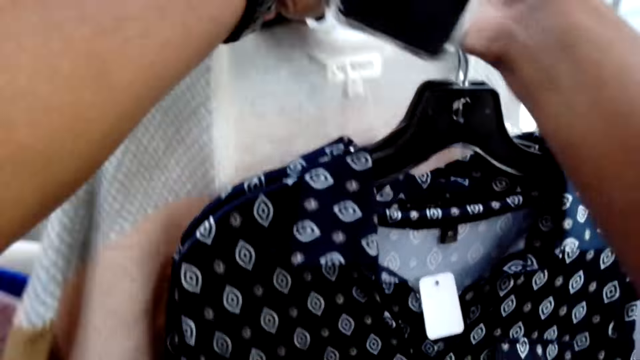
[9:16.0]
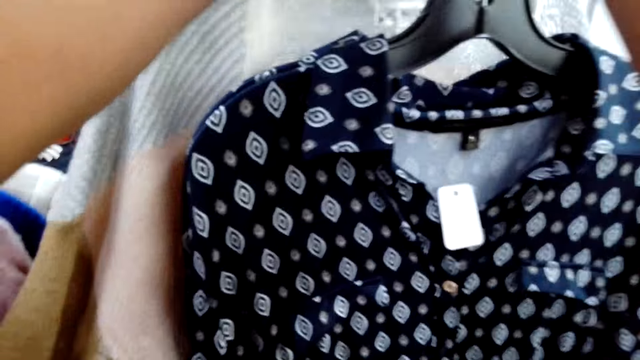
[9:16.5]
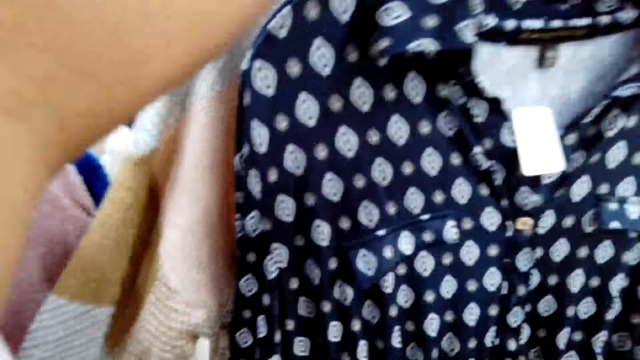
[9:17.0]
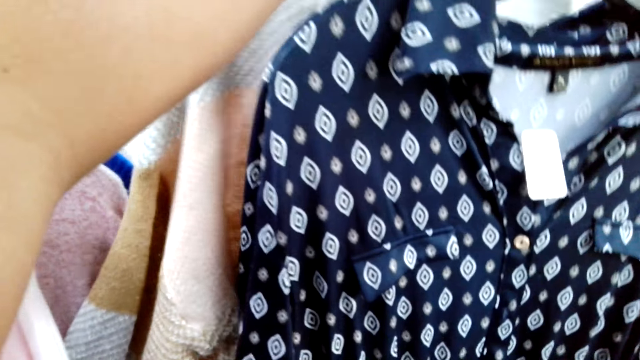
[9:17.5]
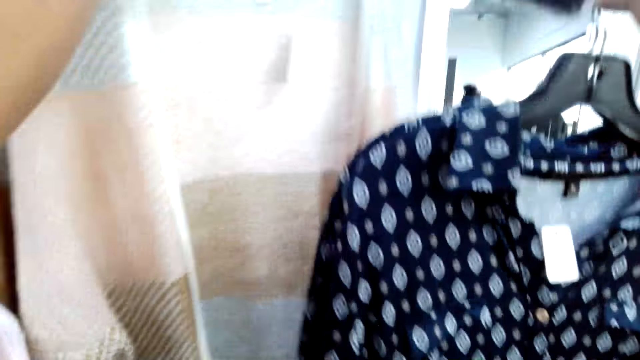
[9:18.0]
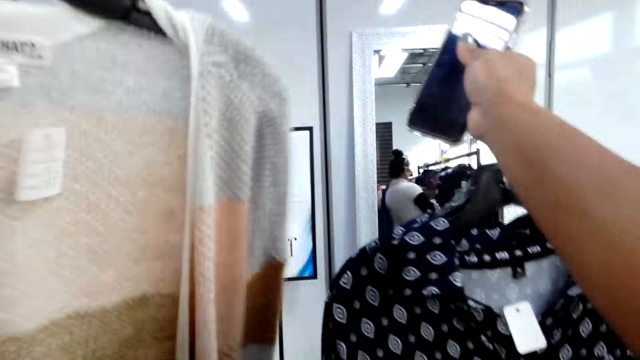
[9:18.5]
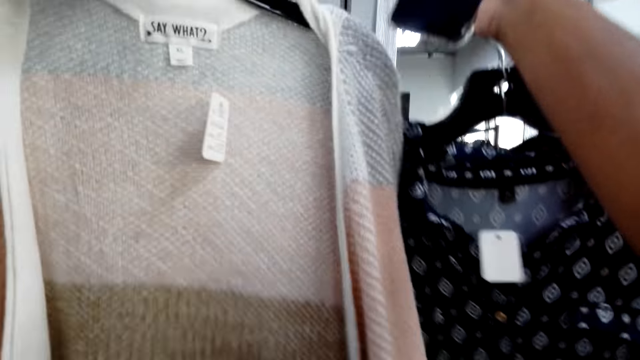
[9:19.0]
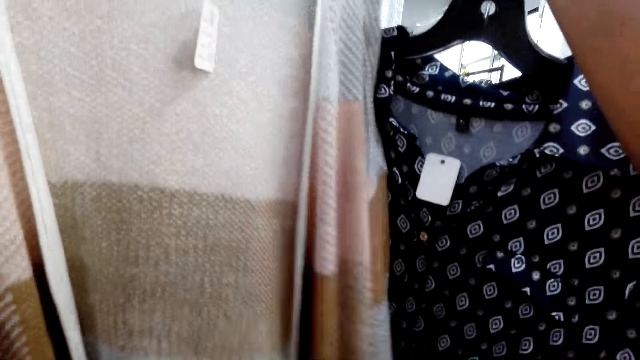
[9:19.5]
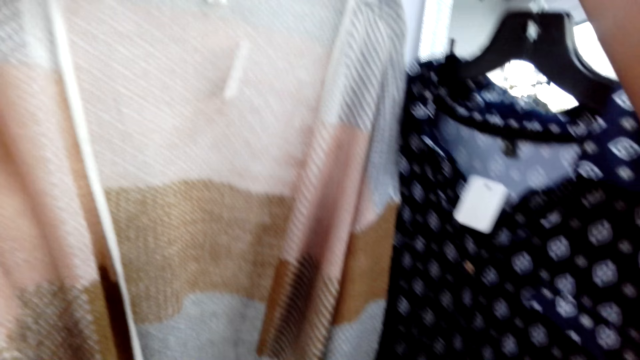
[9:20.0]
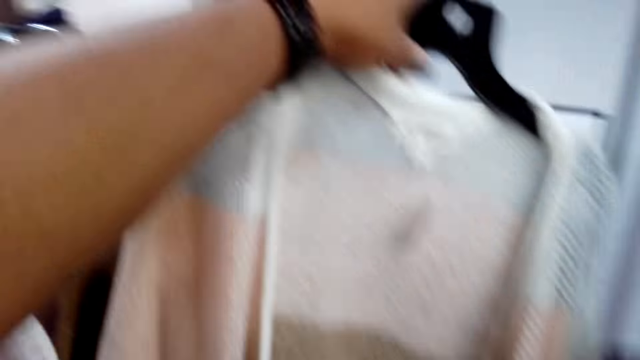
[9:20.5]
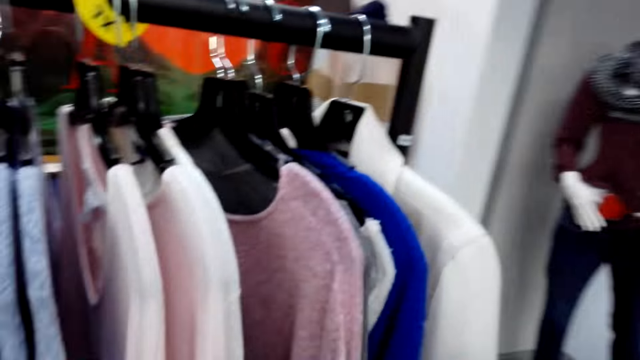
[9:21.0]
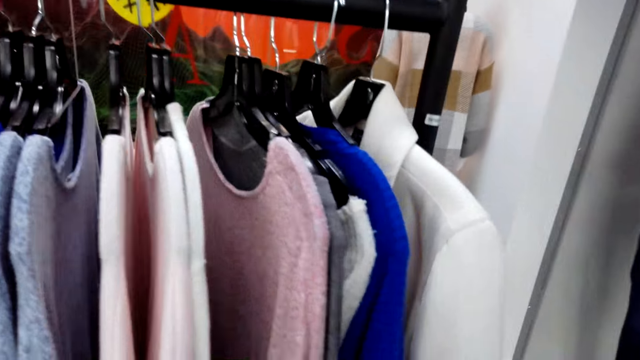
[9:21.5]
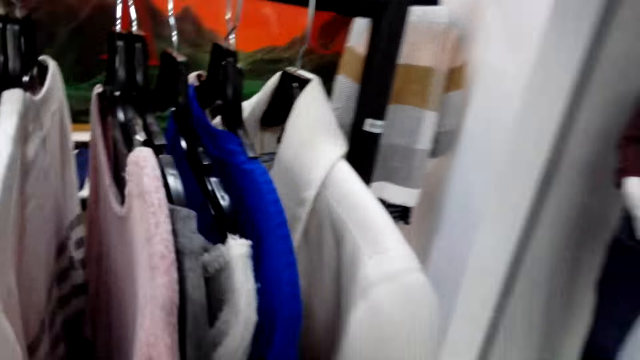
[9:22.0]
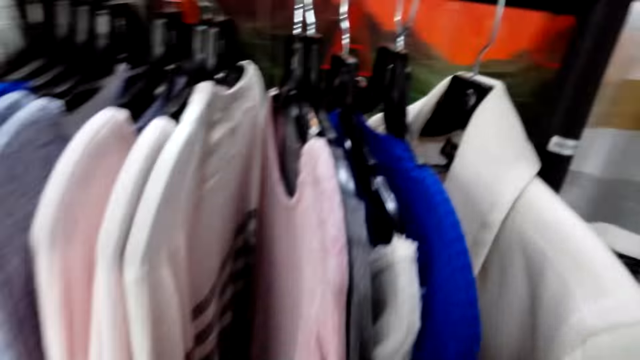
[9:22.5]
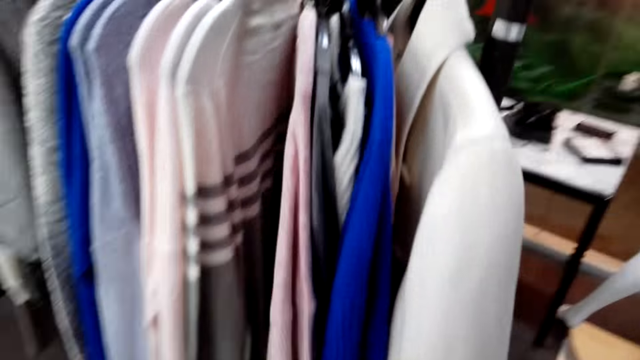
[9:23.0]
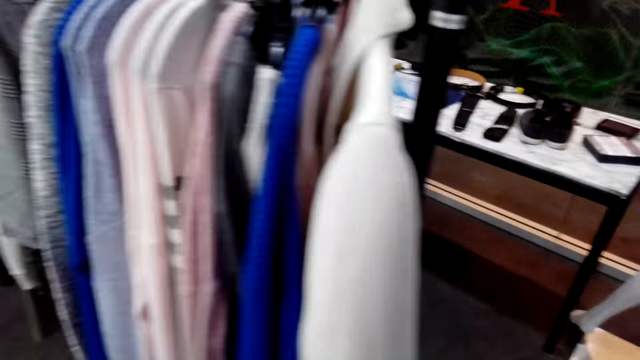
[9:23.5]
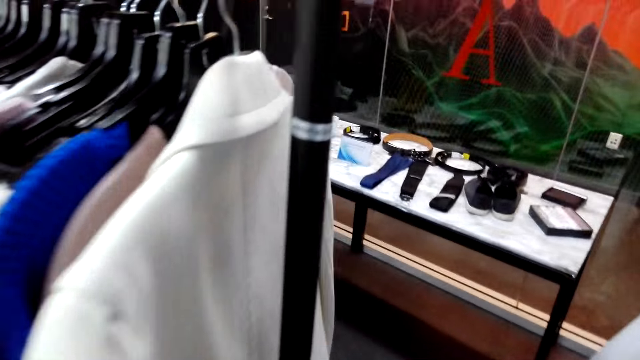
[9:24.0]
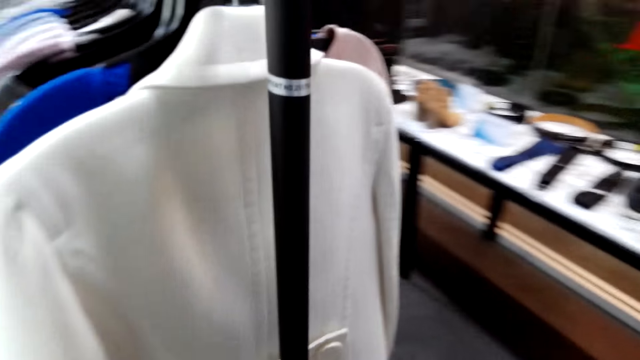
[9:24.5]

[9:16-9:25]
The camera wearer lifts up the clothes with the hanger. They hold a cloth on a hanger. They turn to the side. They walk around.

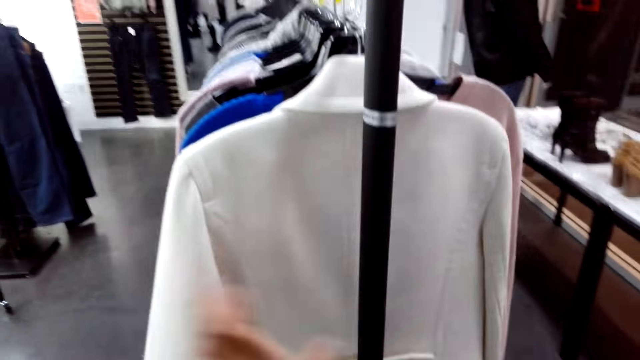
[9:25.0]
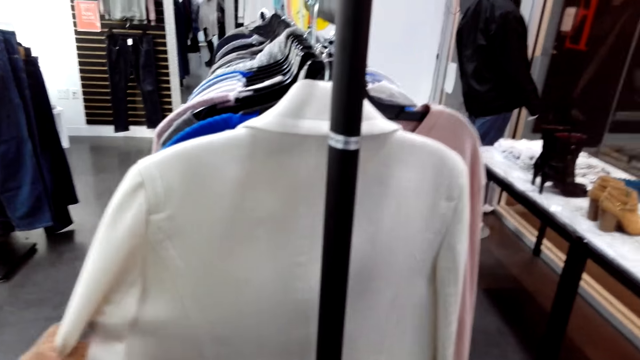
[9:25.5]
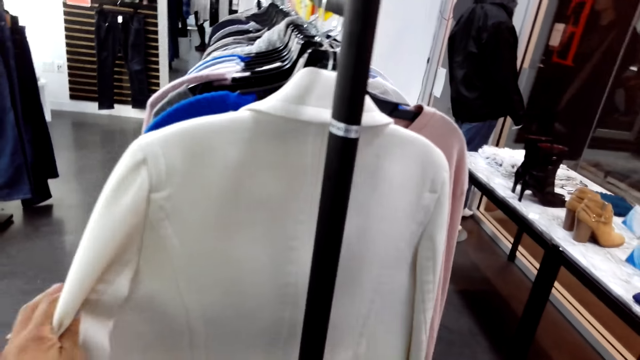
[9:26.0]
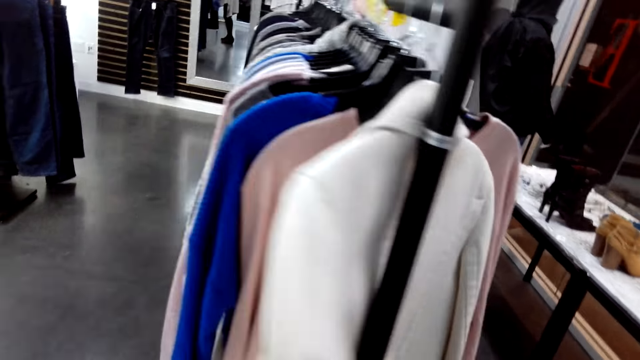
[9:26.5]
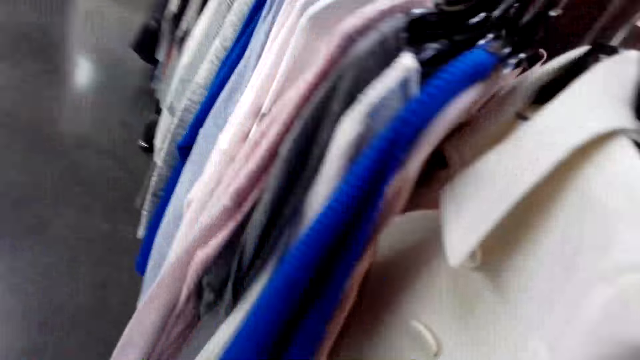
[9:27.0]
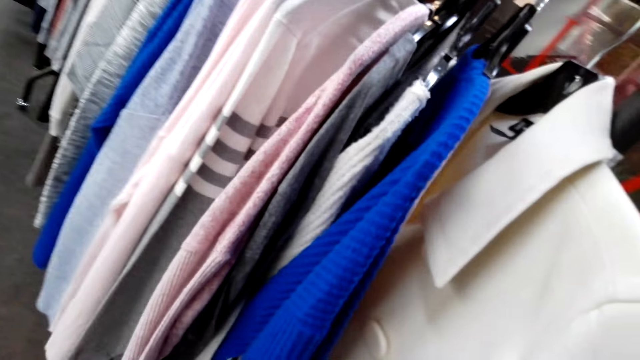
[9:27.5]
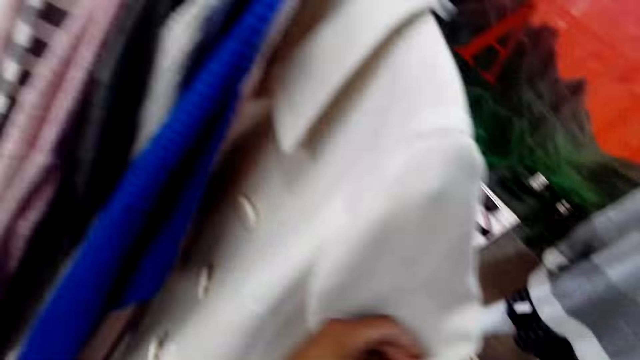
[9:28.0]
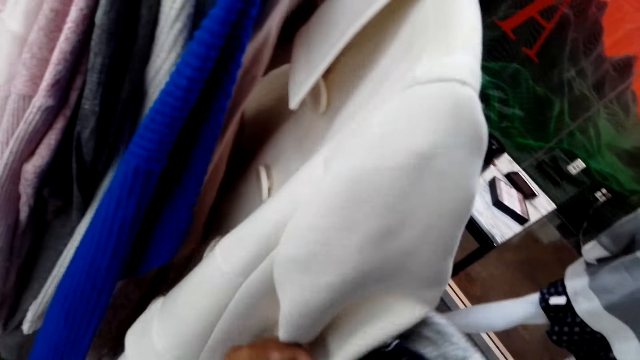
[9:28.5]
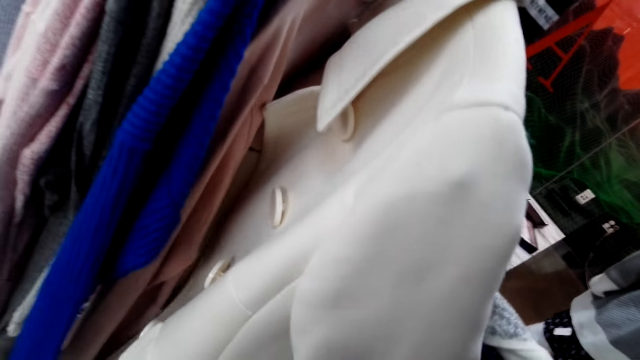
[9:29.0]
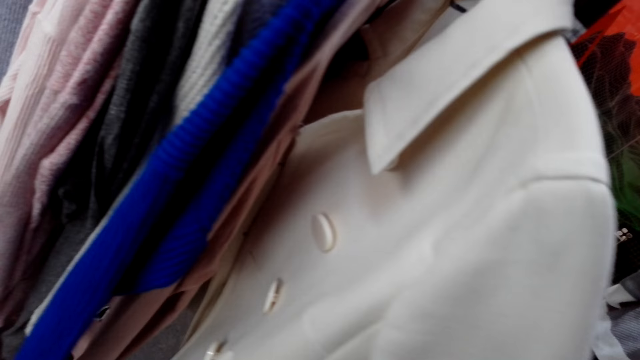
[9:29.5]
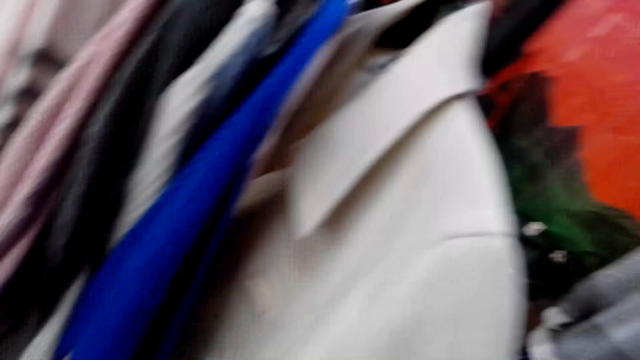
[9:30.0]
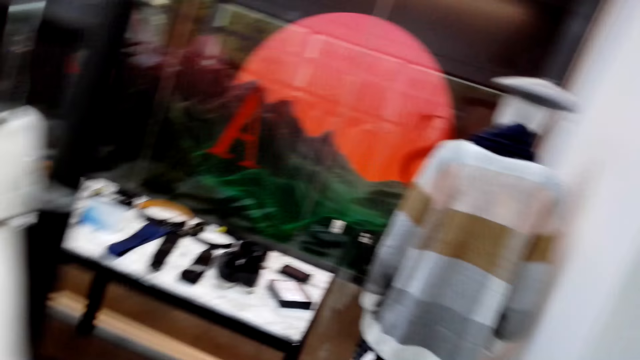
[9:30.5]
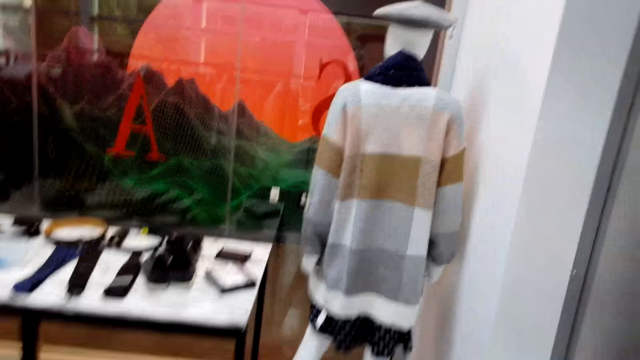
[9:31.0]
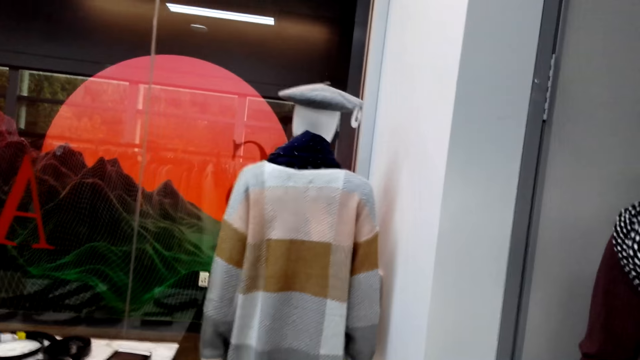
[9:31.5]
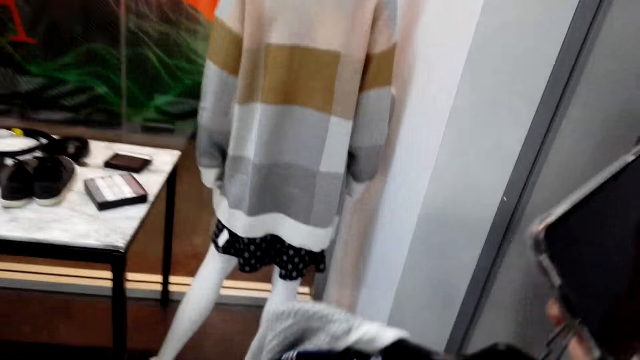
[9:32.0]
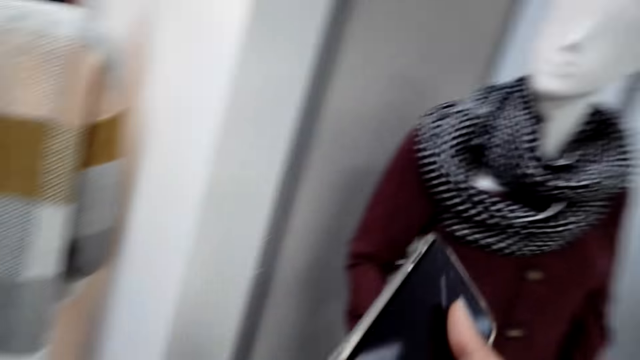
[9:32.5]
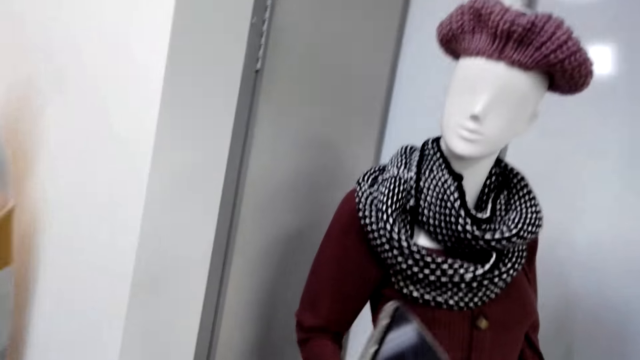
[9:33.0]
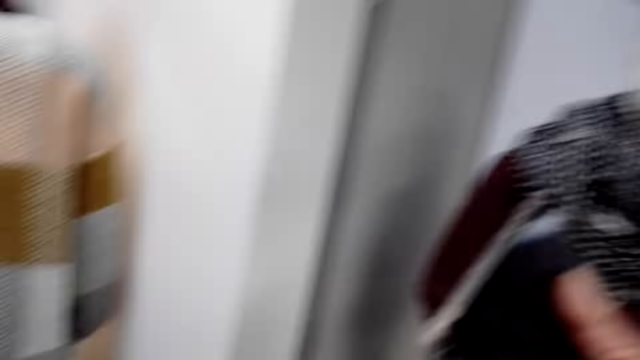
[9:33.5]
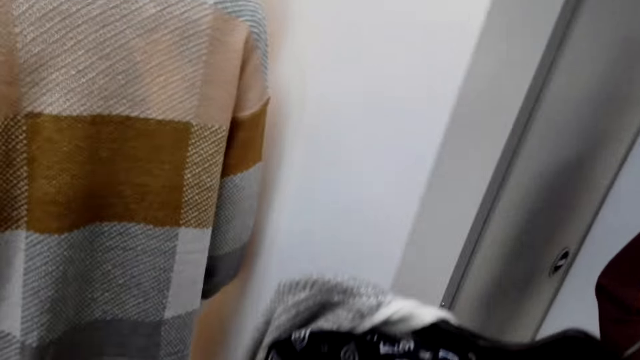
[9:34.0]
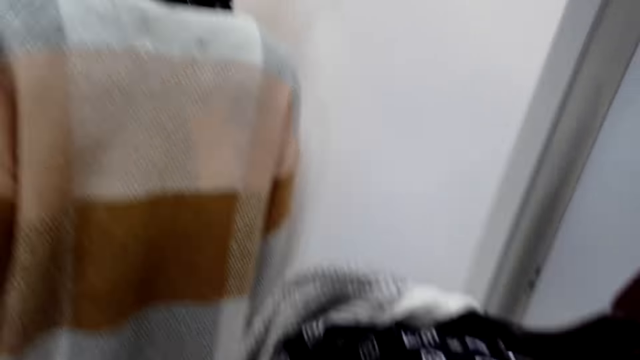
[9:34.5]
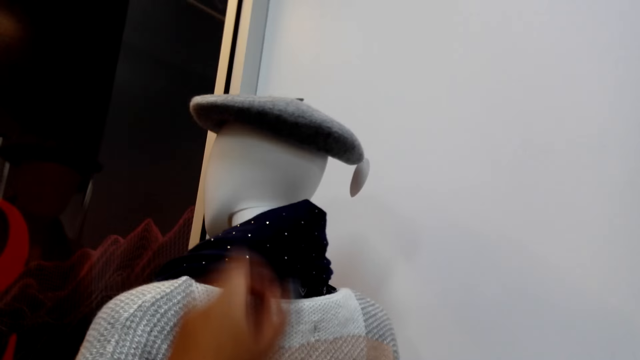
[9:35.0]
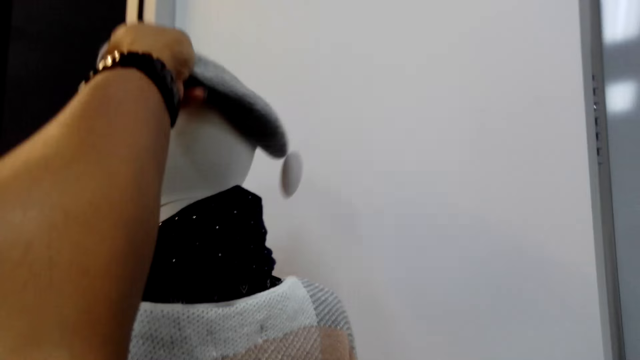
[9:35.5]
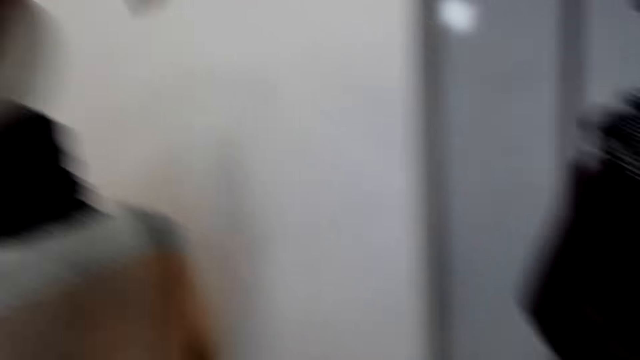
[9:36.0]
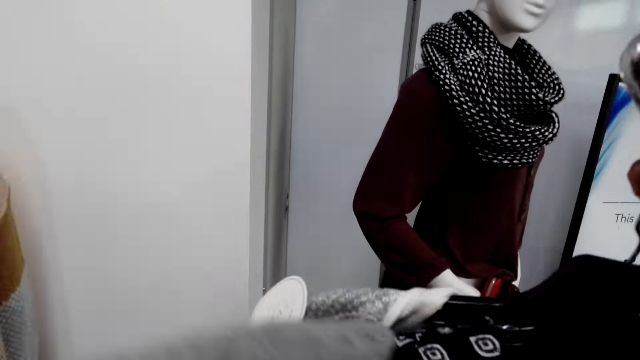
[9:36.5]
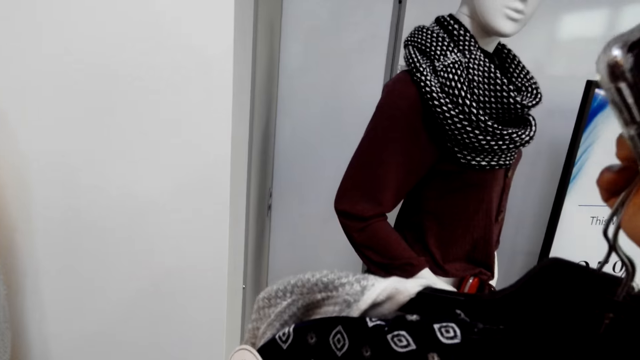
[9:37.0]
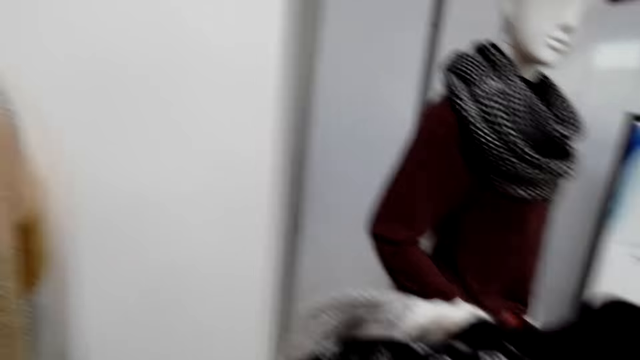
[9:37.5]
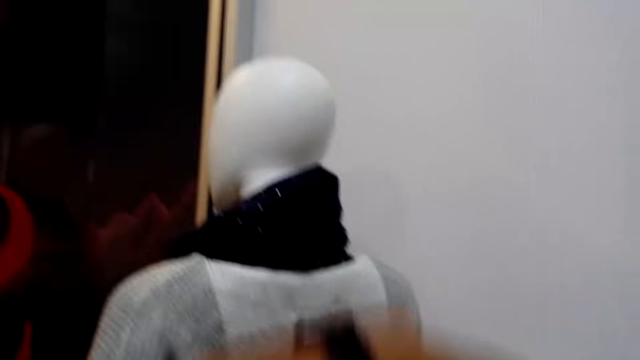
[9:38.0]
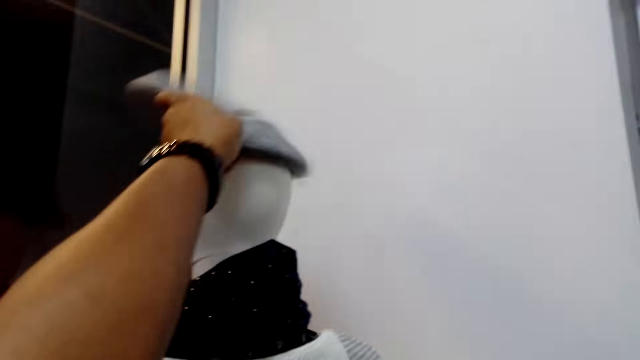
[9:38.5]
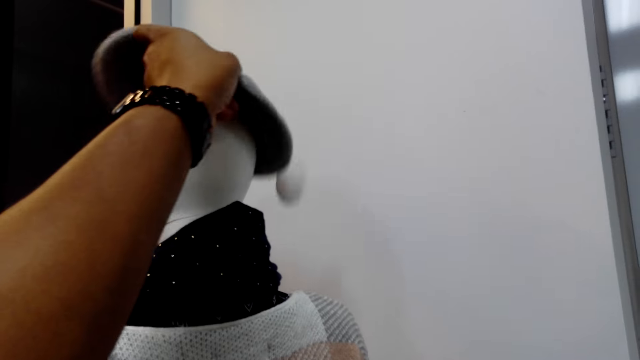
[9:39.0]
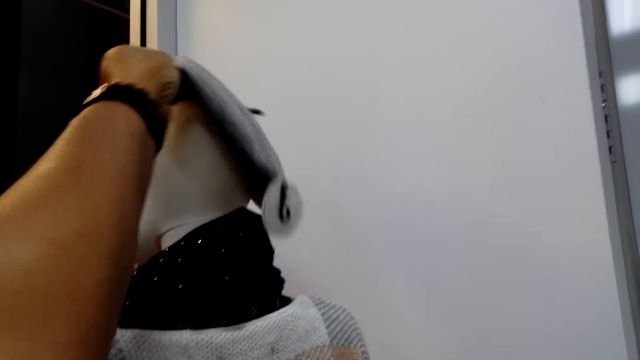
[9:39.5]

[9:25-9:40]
The camera wearer examines clothes on the clothing display rack. They hold a cloth on a hanger. They turn to the side. They hold the cloth on the hanger. They turn to the side. They walk around. They turn to the side. They hold the cloth on the hanger. They take off the hat from the mannequin. They hold the hat on a dummy. They turn to the side. They put the hat on the mannequin. They hold the hat on the dummy.
